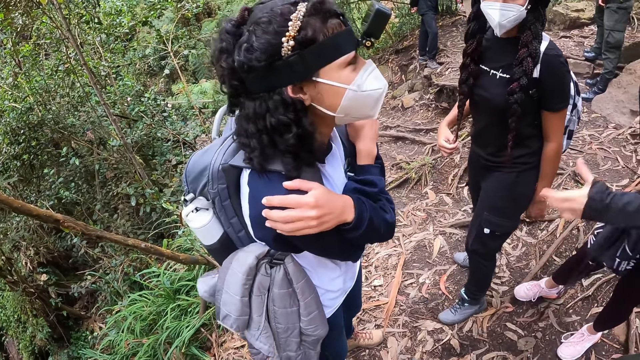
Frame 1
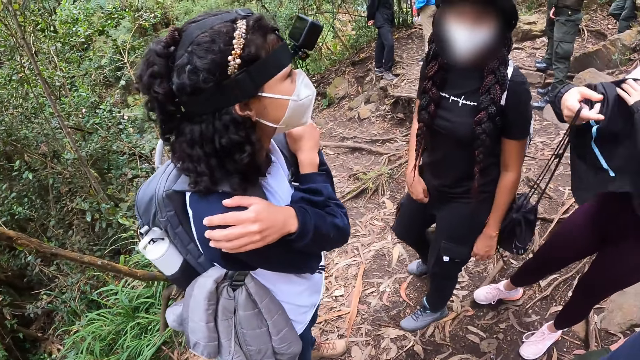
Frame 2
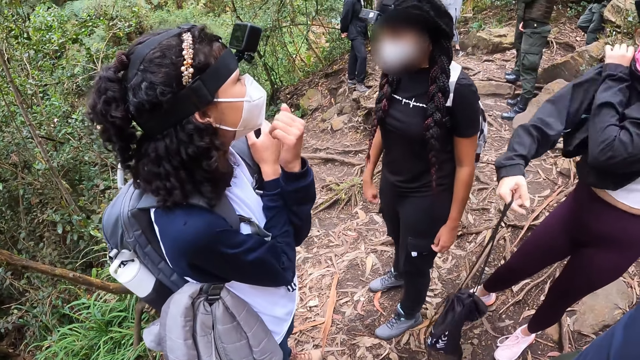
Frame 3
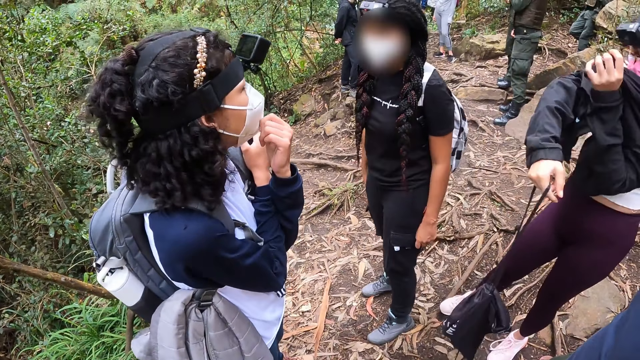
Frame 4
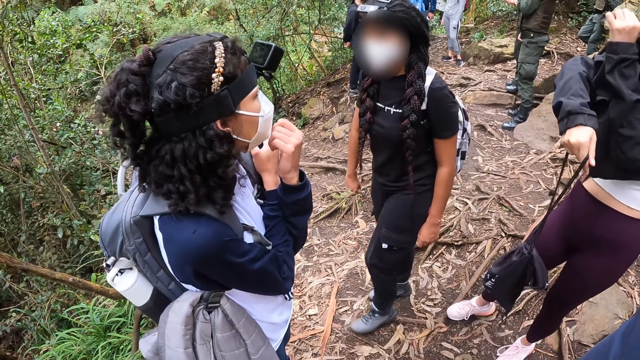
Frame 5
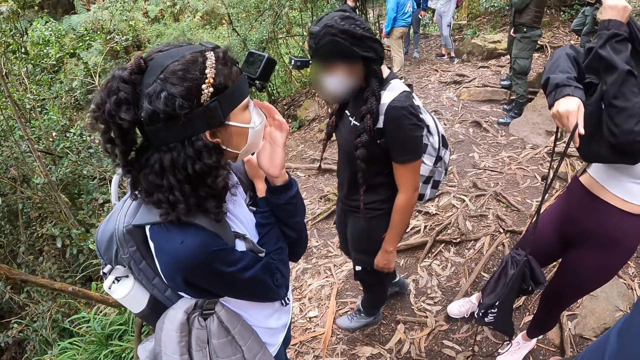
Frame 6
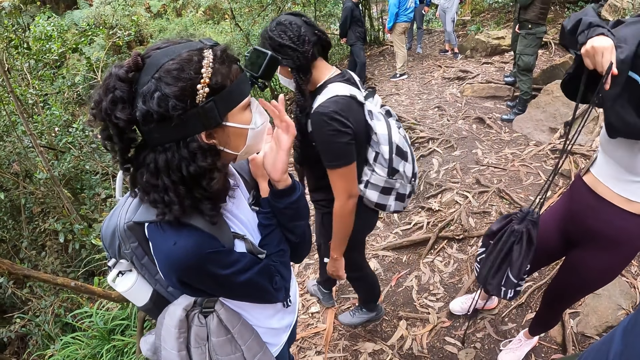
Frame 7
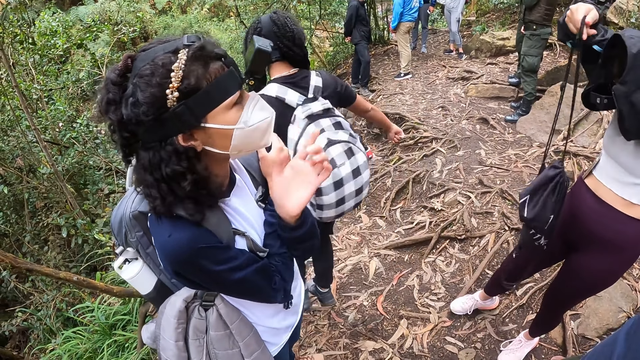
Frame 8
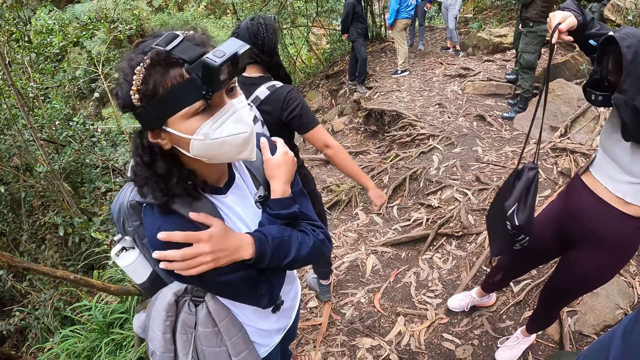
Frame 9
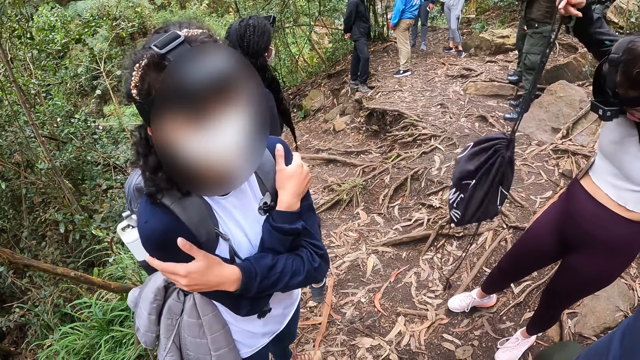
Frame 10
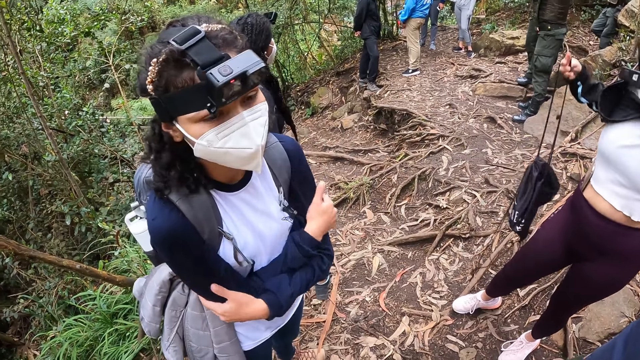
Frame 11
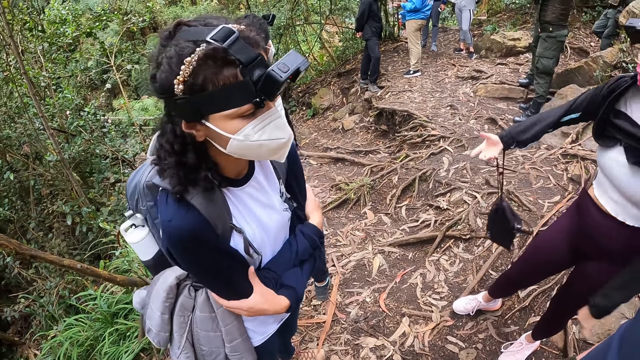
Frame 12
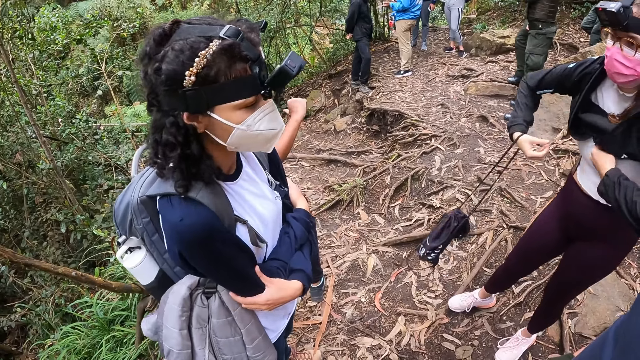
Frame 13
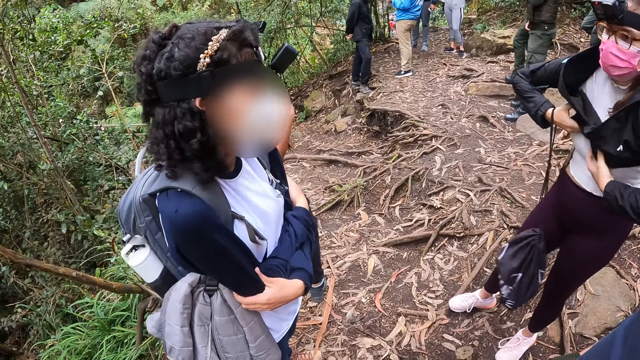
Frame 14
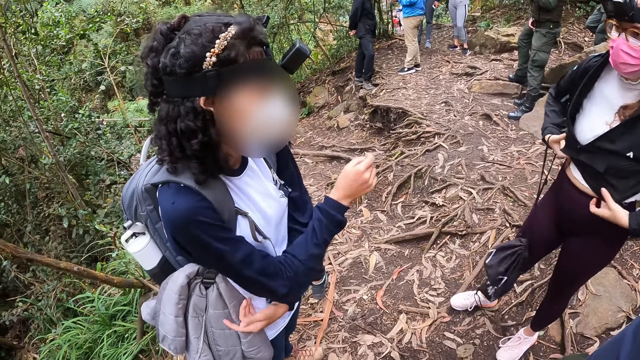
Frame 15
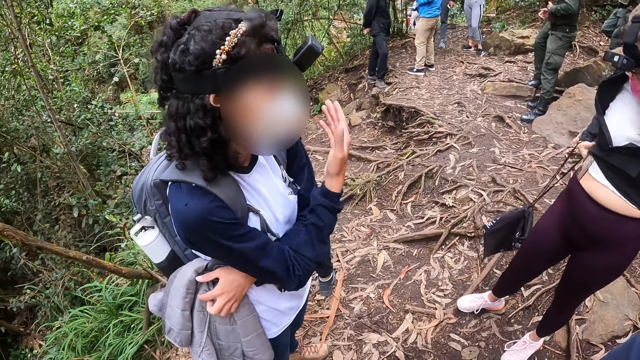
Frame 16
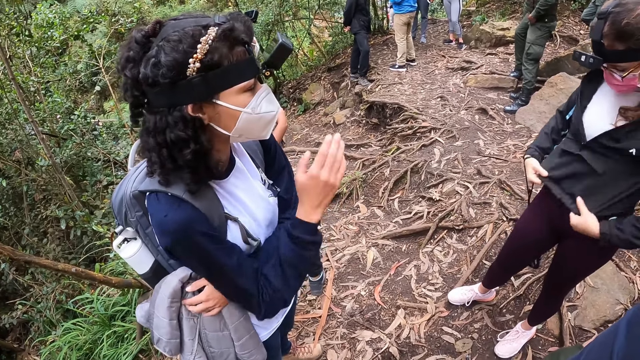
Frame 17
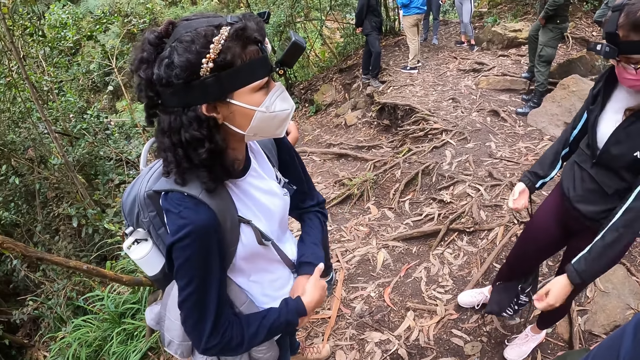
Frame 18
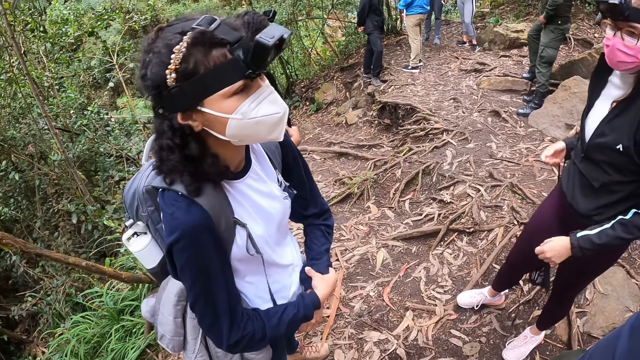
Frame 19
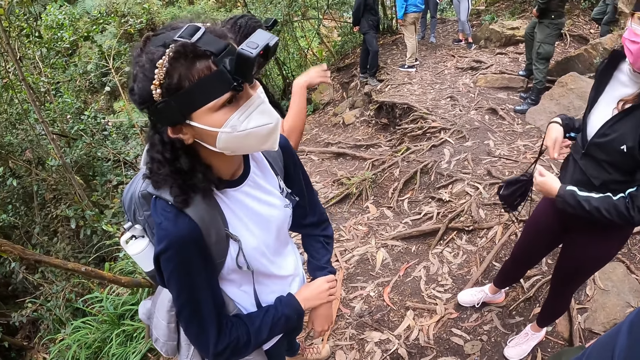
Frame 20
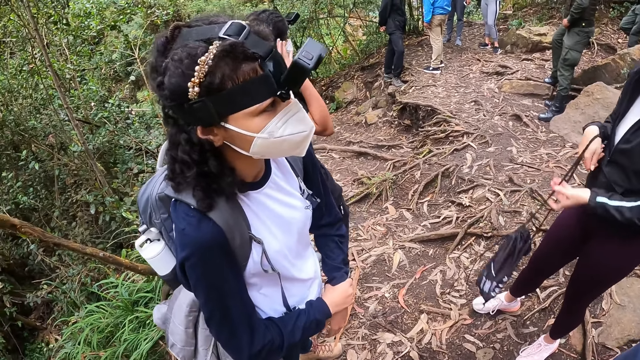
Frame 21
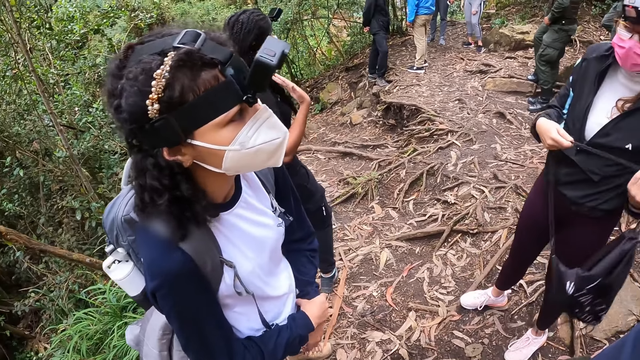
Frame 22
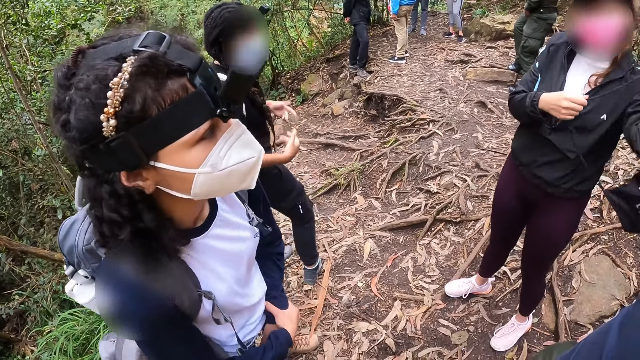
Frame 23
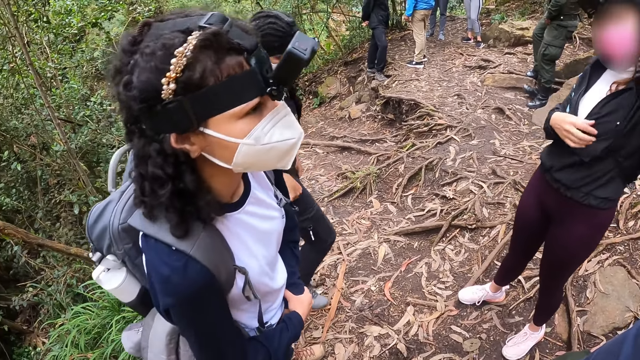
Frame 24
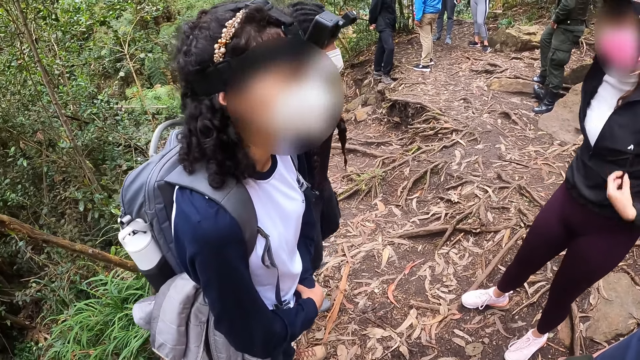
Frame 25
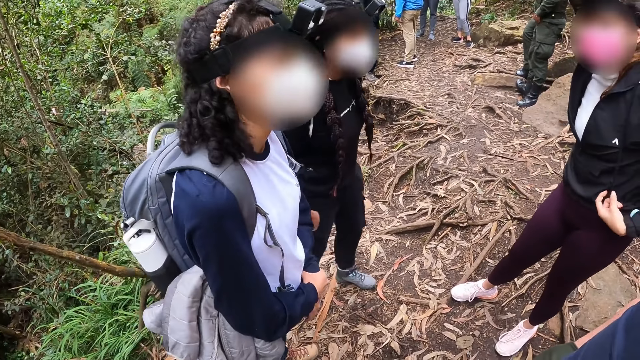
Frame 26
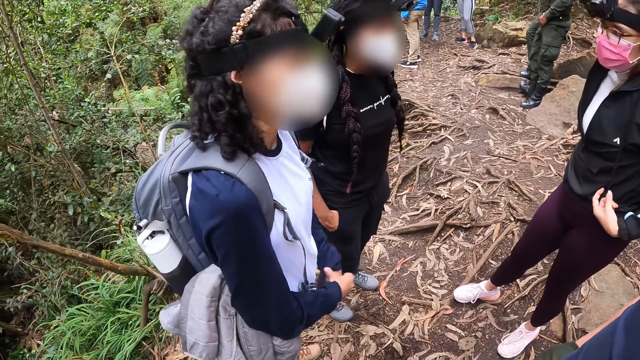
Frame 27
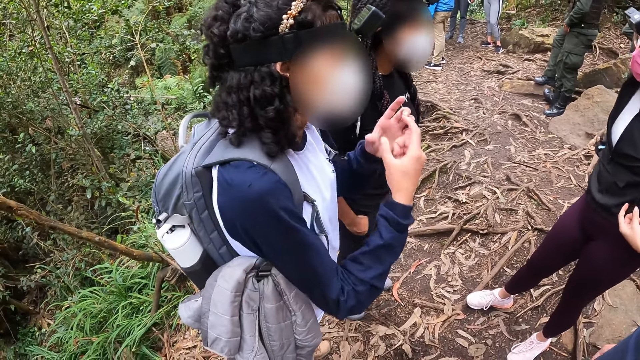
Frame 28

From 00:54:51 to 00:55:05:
A woman pulls her hand off her arm, holds the mask, pulls the mask, holds the mask, pulls her hand off the mask, gestures her hand and holds her arm. Another woman pulls the sport jacket down with her hands. The first woman gestures her hand, holds her hands together and holds her wrist. The other woman wears the gym bag in her right hand with her hands. The first woman nods her head and gestures her hands.

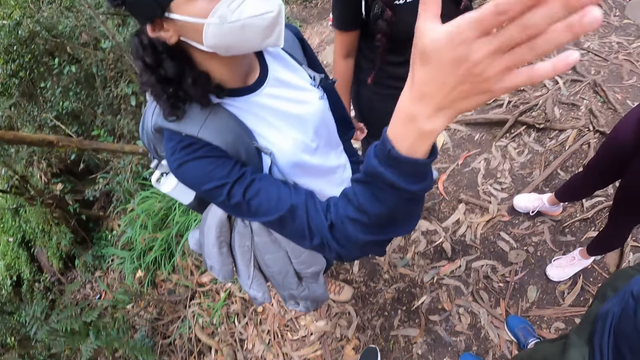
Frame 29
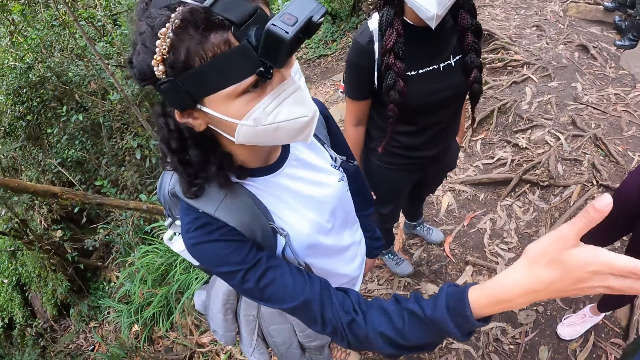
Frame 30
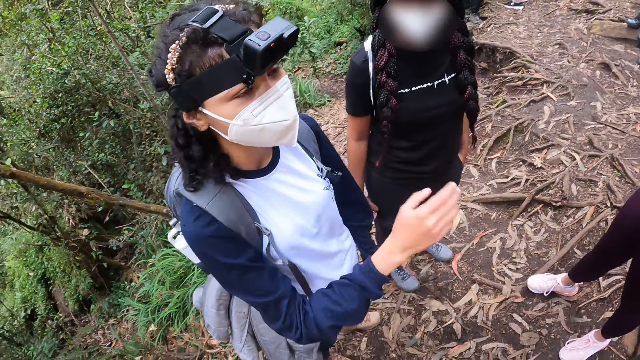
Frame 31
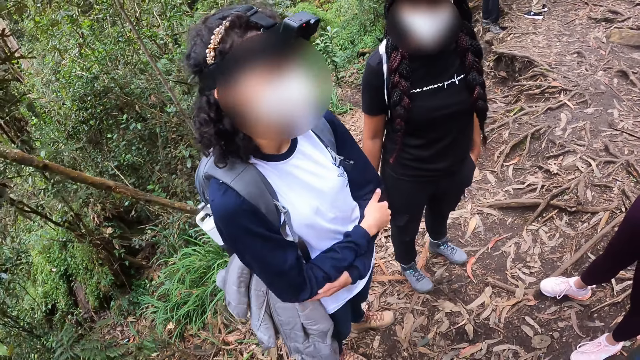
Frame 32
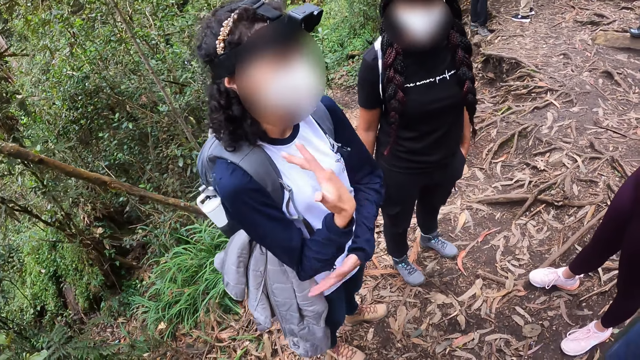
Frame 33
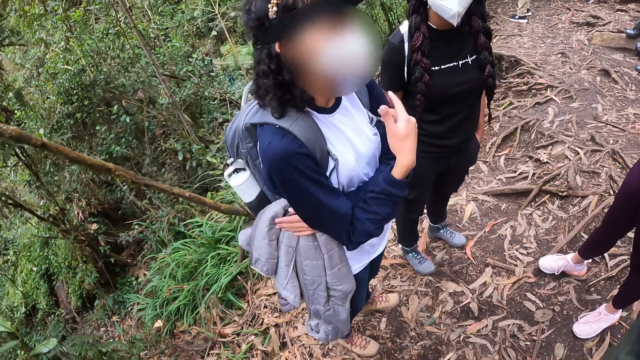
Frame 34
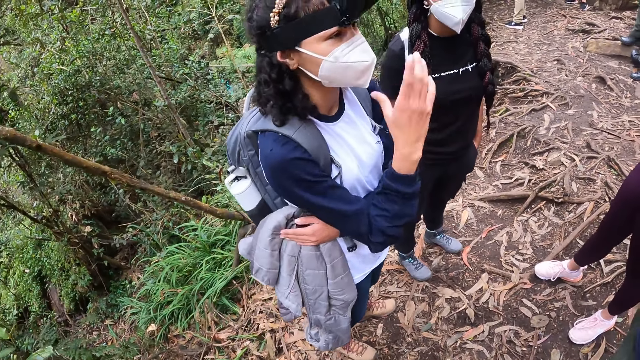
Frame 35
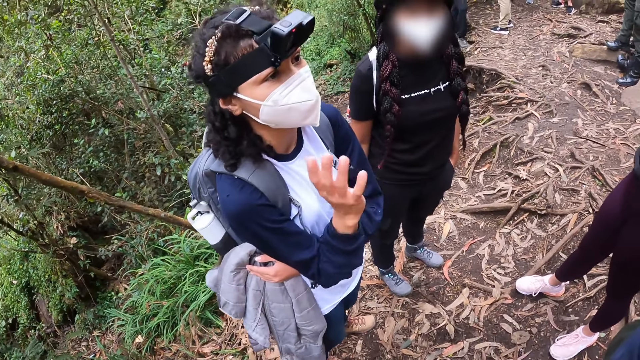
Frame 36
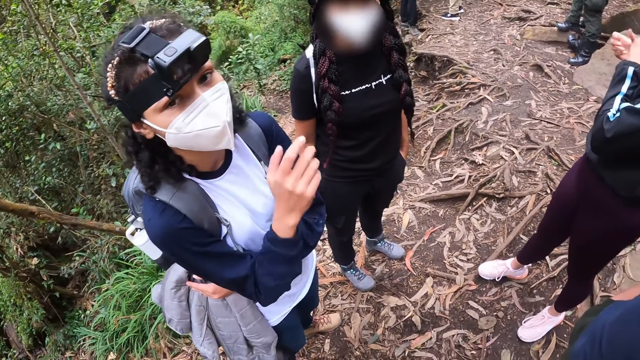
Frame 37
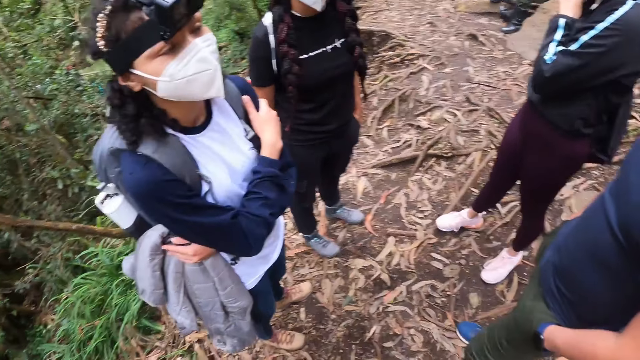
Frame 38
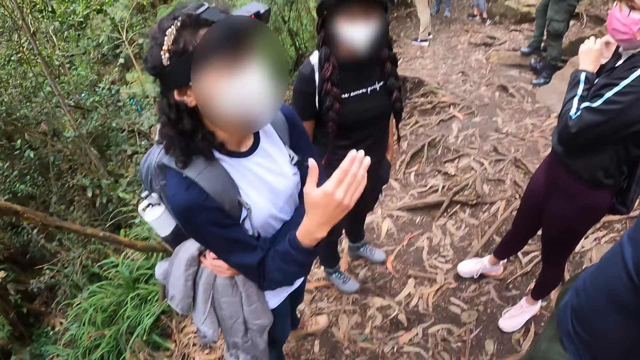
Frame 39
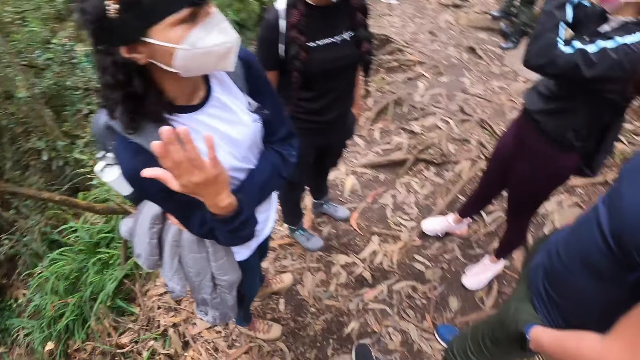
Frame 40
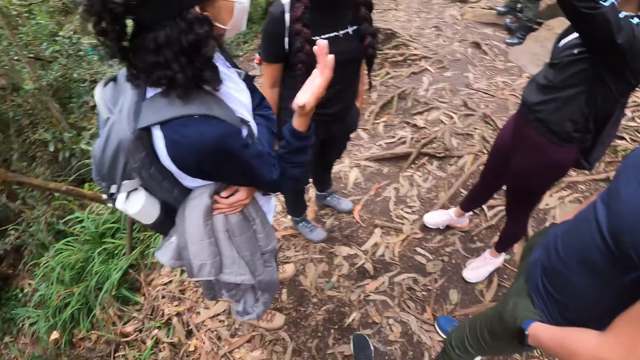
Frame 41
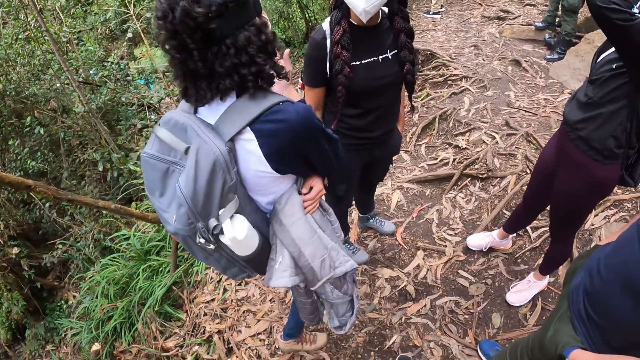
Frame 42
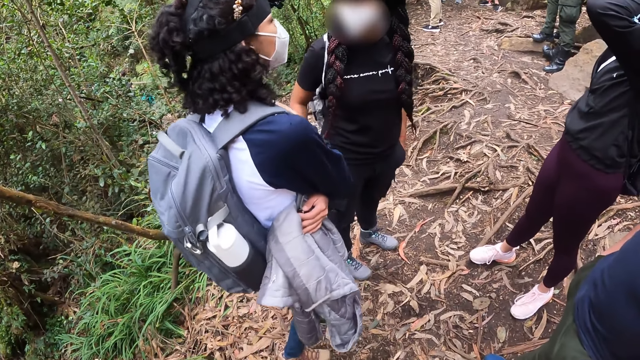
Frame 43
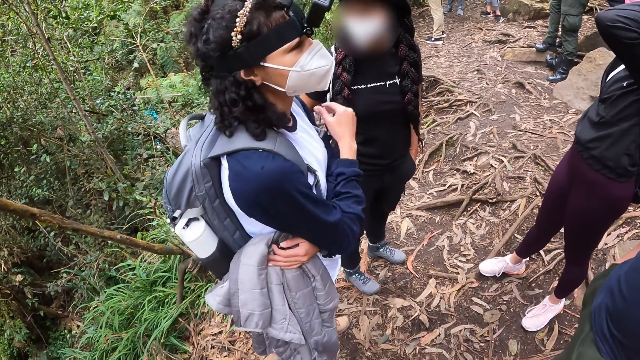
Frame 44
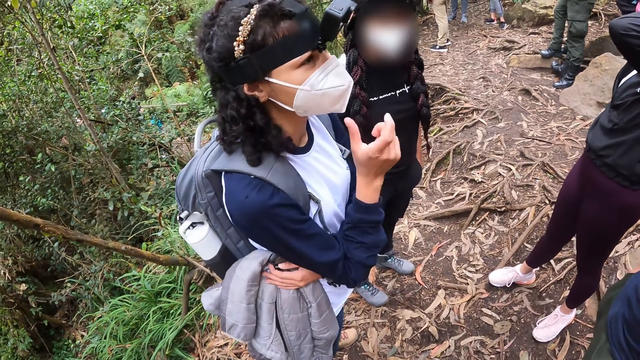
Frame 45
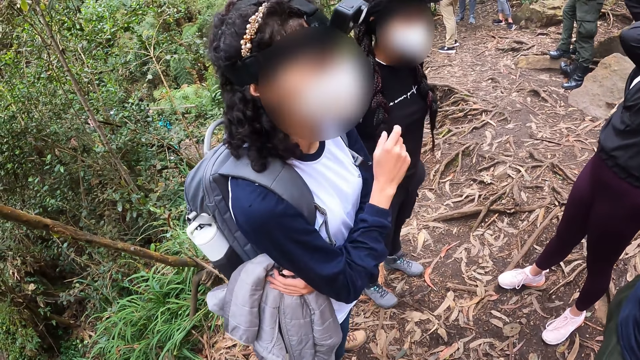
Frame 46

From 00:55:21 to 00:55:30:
A woman gestures her hand, holds her arms and gestures her hand.
